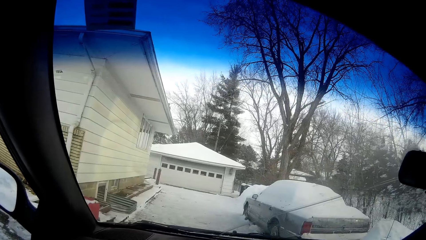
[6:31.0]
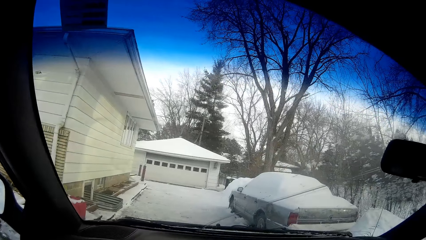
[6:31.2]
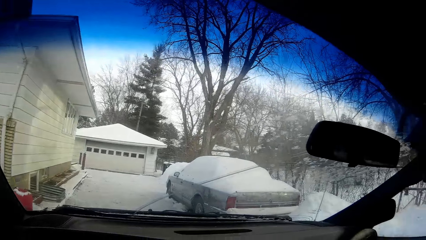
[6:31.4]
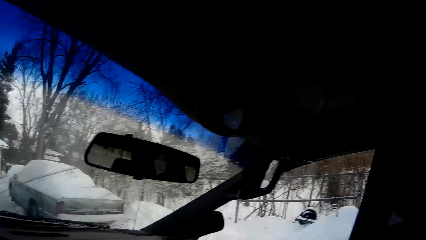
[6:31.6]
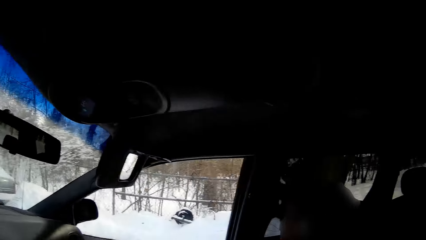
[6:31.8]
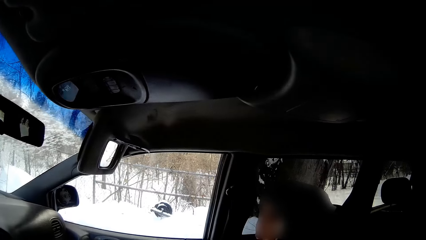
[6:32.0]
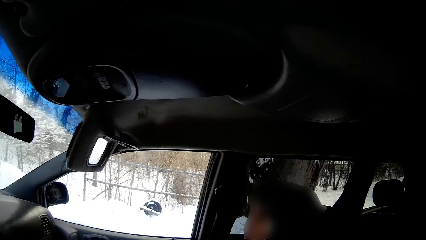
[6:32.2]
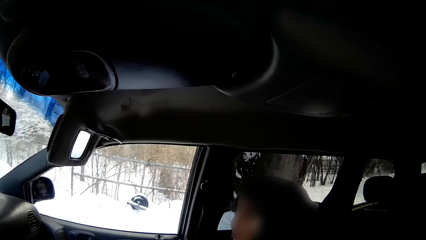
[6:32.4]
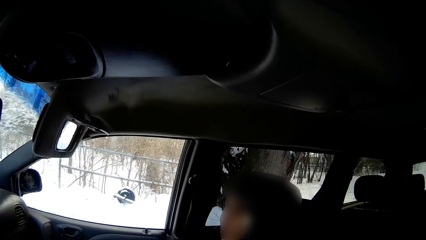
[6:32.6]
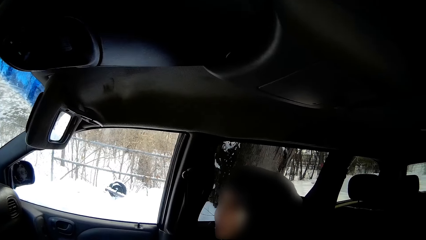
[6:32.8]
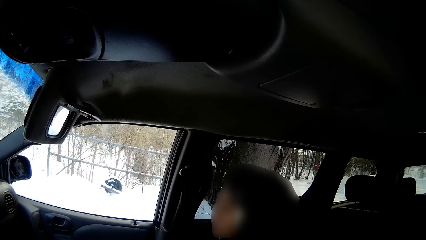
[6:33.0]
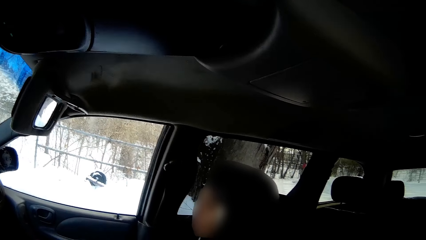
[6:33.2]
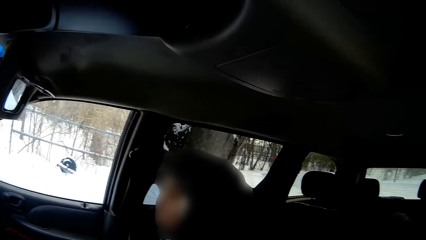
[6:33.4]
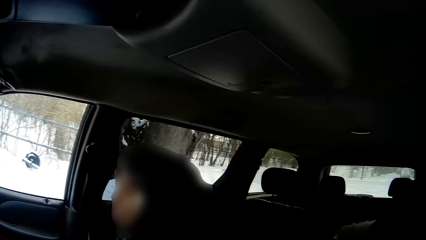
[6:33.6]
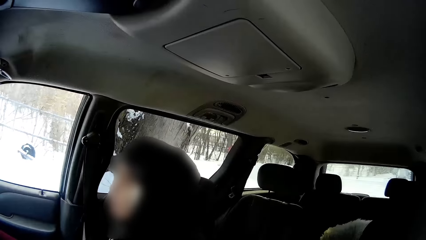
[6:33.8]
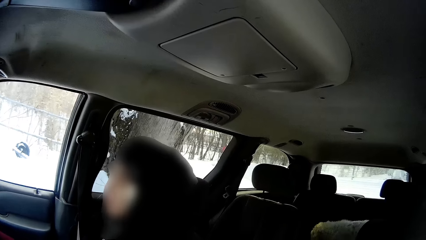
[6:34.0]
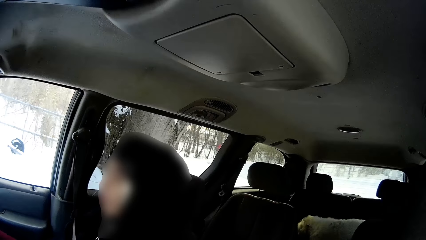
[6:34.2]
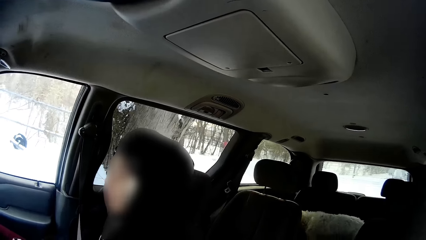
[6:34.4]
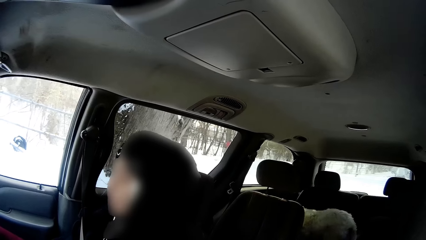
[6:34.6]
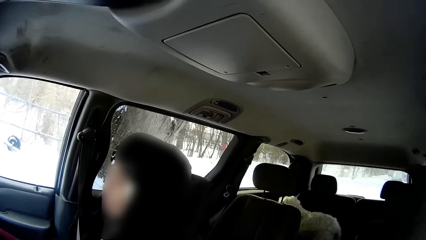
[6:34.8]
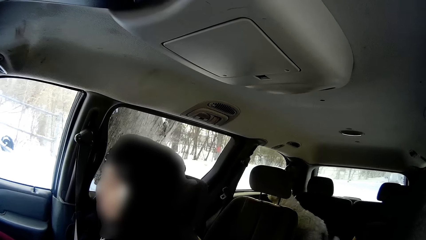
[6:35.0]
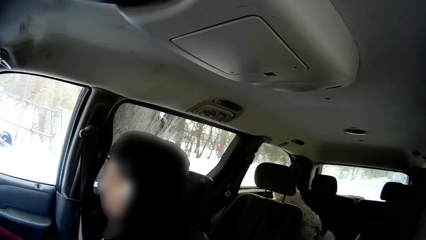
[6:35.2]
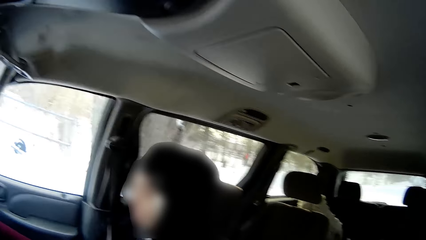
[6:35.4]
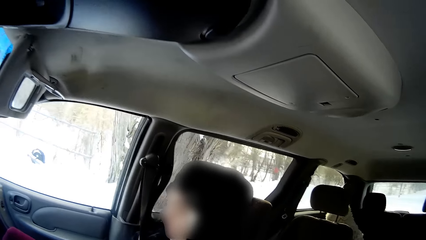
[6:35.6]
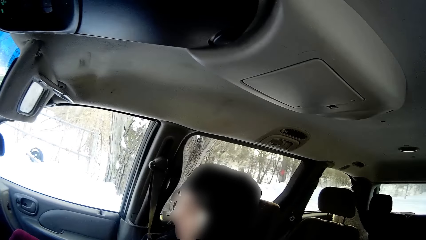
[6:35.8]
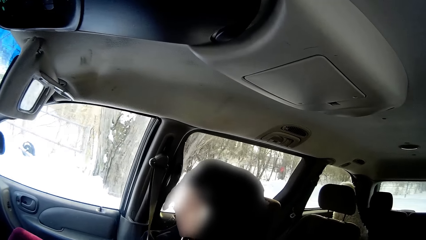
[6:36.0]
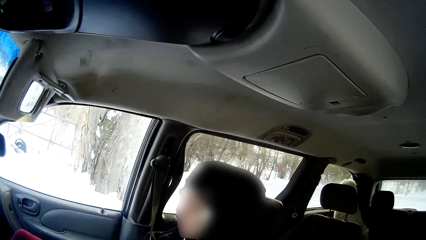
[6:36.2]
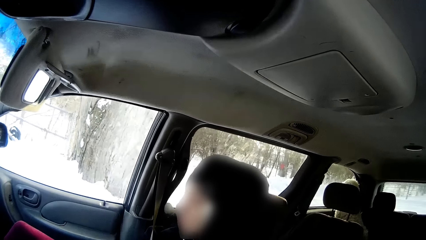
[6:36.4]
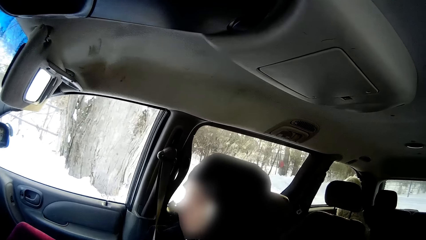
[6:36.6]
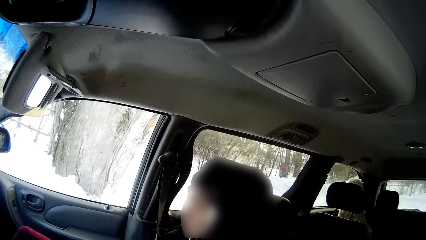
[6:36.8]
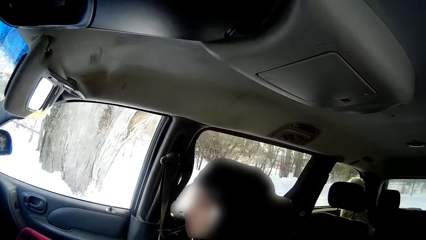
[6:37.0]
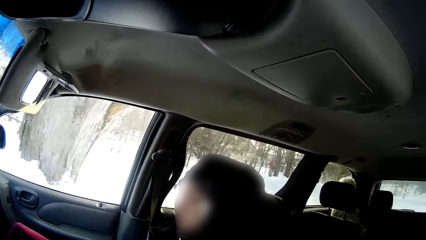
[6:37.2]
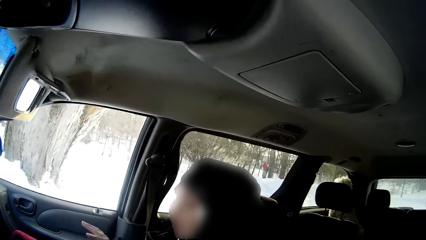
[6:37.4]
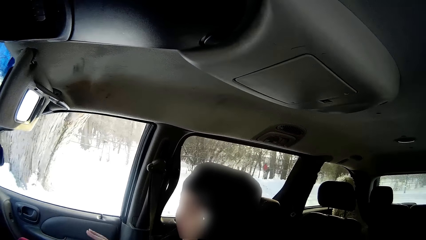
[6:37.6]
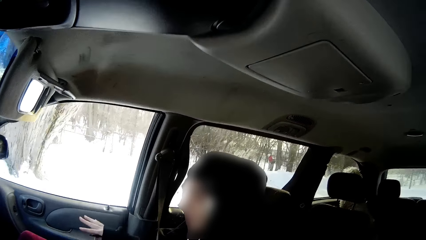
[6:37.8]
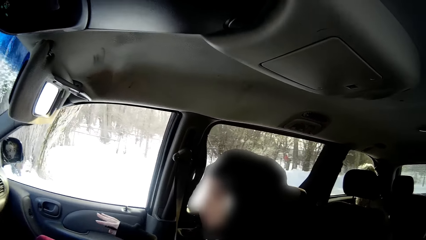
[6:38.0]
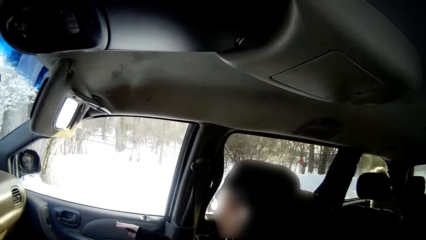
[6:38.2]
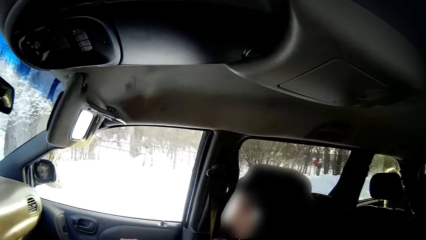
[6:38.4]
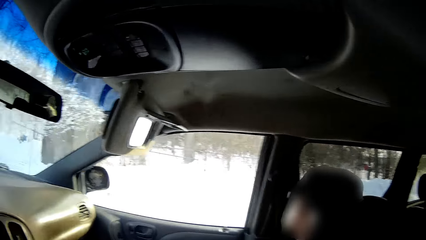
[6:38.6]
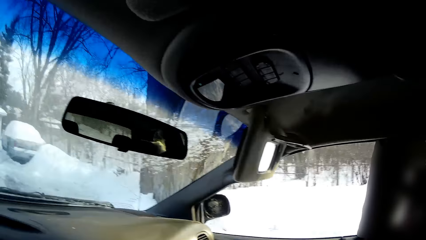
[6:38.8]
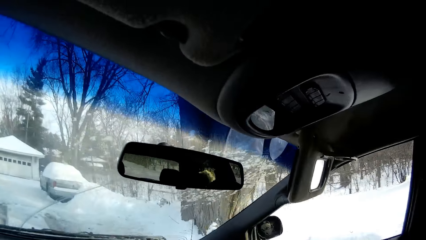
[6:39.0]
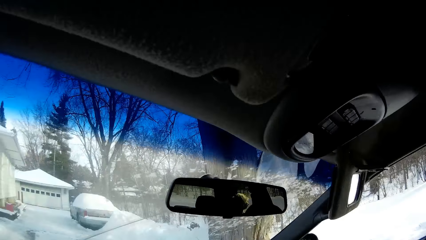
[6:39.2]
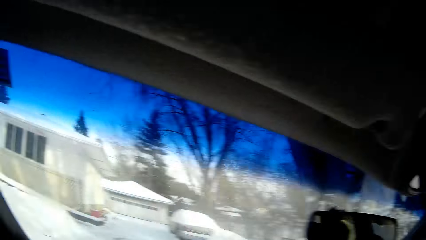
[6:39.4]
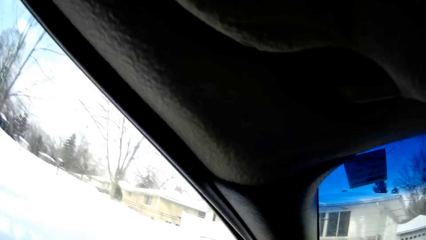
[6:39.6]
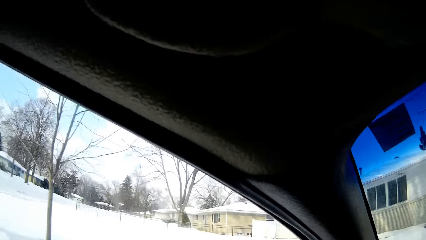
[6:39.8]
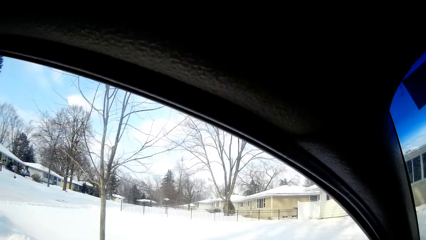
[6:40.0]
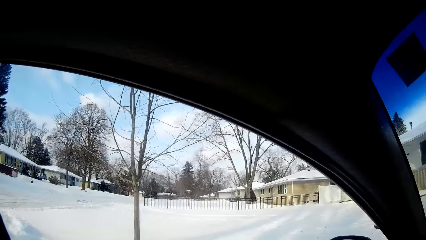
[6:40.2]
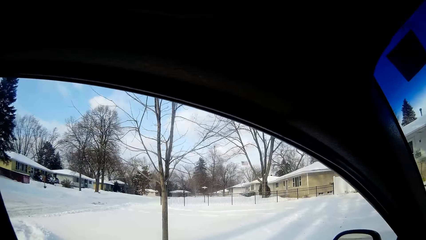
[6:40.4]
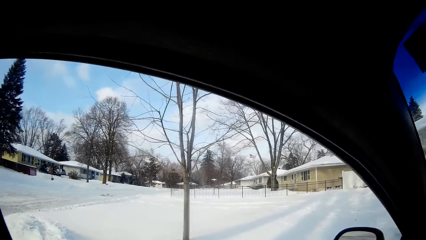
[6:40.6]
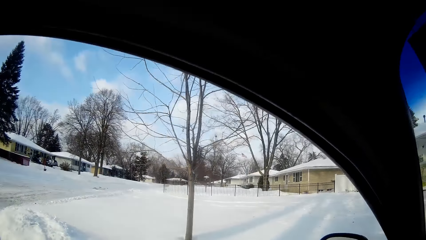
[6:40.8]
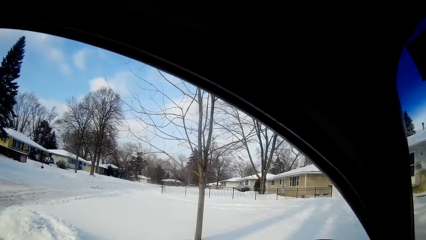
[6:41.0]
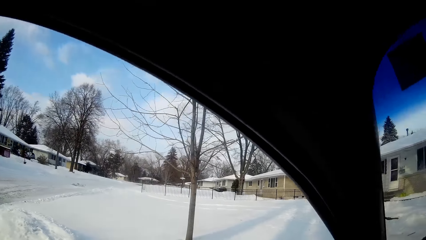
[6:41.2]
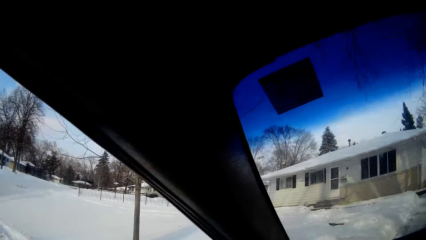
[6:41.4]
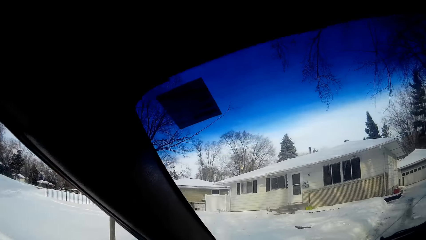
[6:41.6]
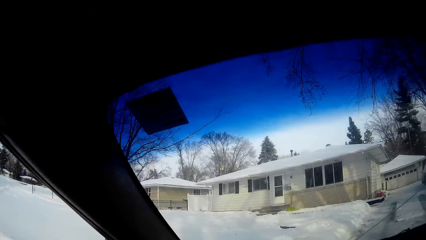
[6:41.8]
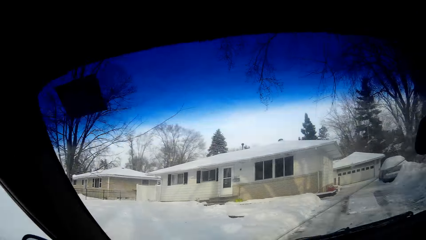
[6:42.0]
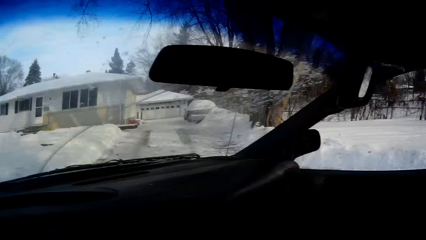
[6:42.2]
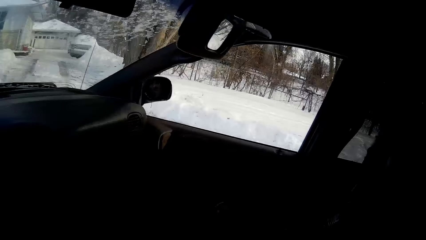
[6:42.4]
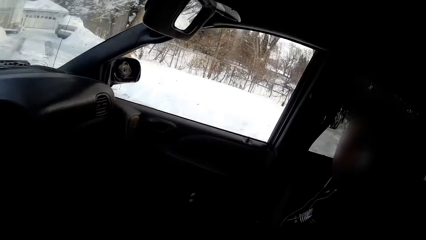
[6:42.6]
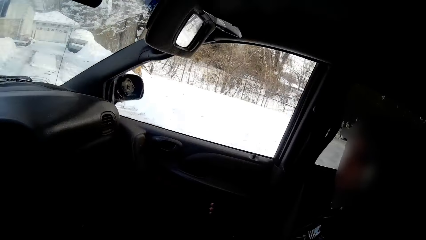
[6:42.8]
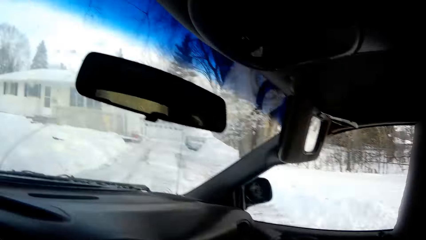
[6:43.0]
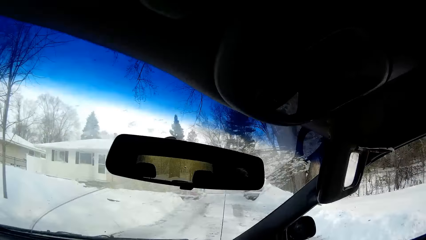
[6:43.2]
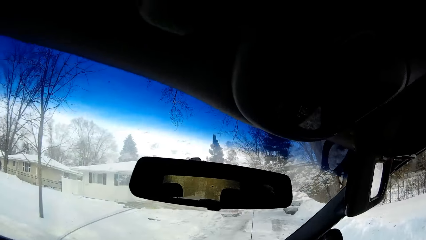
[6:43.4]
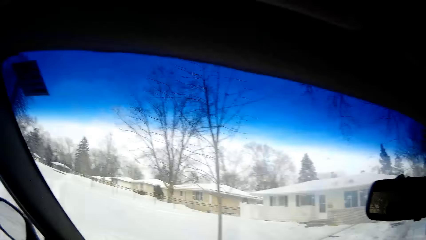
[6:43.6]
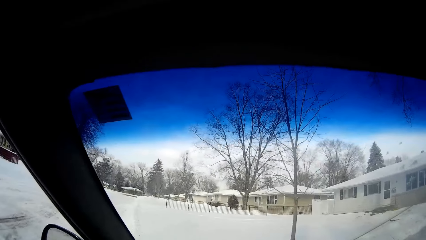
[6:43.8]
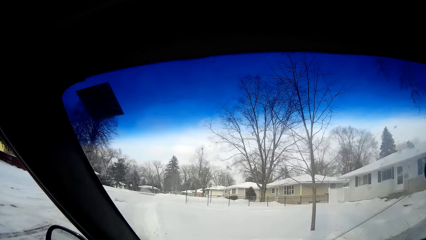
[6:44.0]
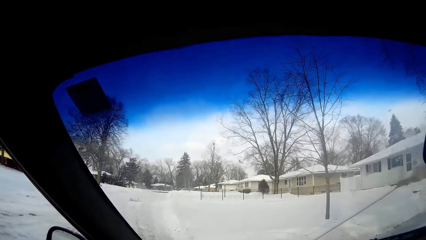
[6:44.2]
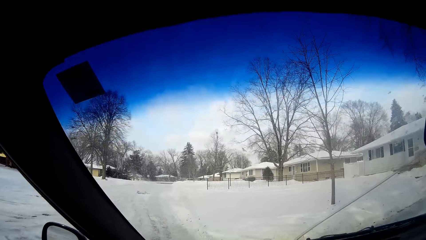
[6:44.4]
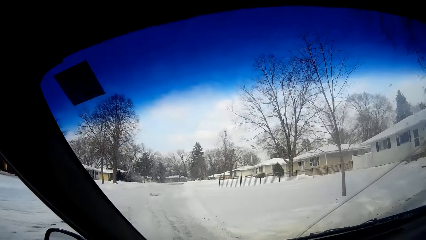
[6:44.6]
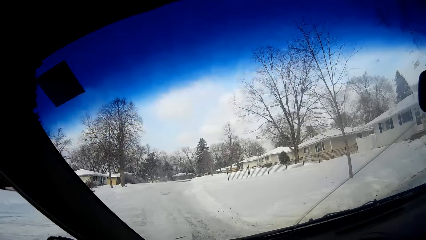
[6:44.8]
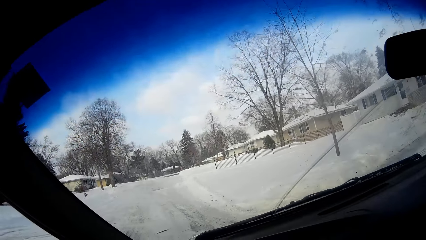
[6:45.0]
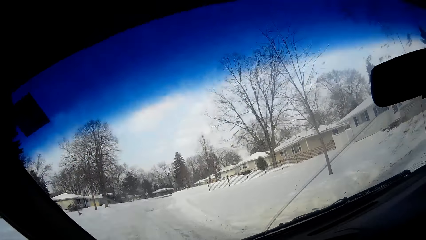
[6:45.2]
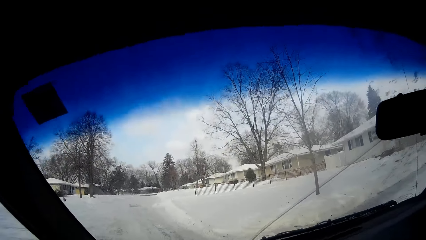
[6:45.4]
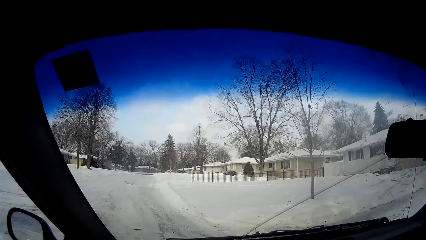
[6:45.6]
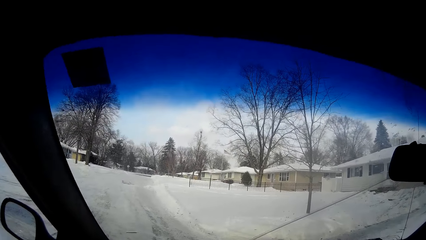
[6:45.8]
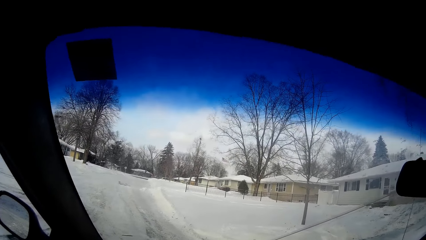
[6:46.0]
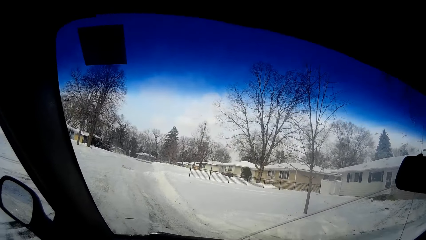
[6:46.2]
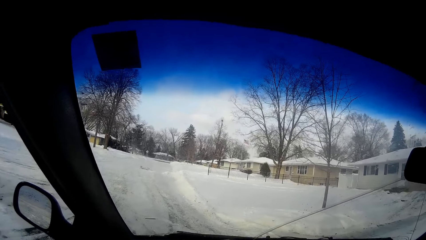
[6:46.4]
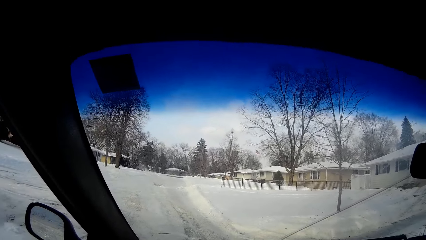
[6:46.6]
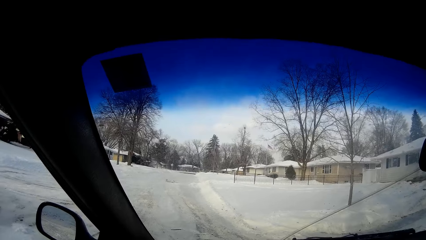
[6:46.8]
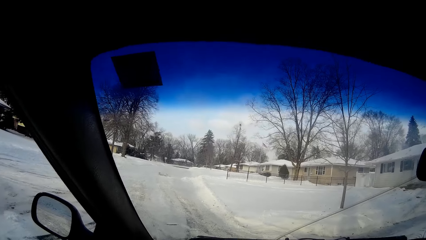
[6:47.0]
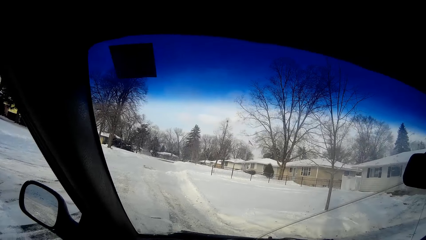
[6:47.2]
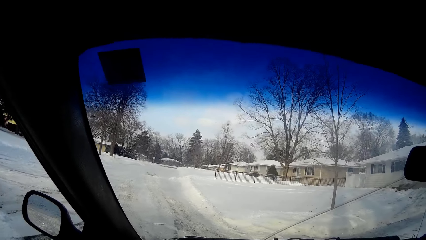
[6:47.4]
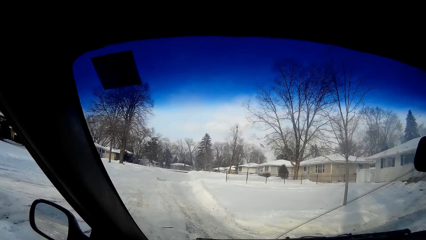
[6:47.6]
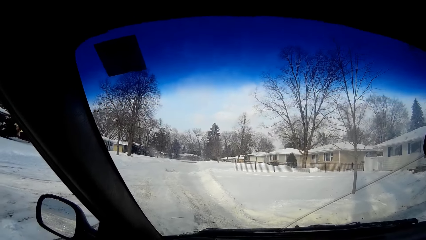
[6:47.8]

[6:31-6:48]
The camera wearer drives a car. They reverse the car.
